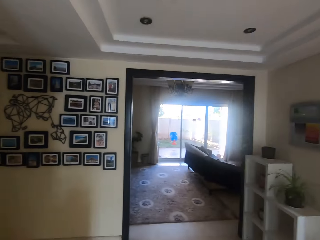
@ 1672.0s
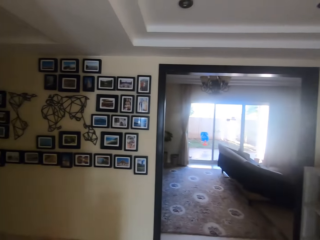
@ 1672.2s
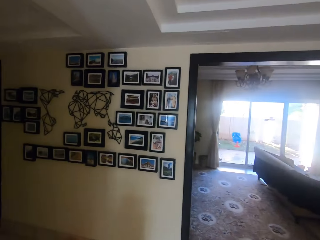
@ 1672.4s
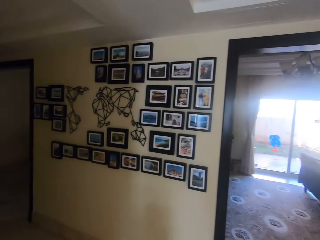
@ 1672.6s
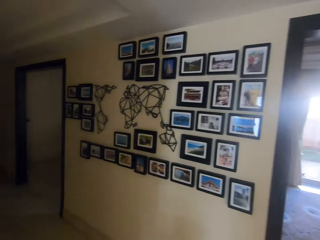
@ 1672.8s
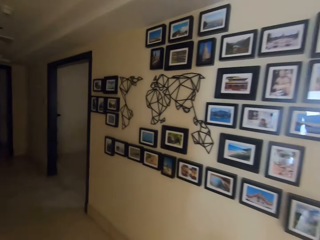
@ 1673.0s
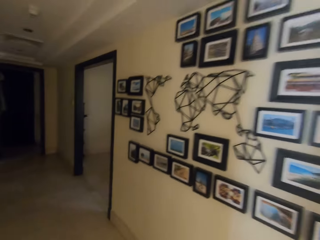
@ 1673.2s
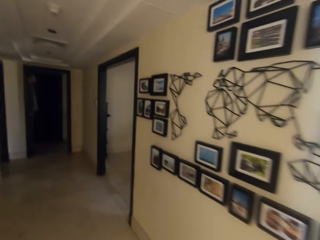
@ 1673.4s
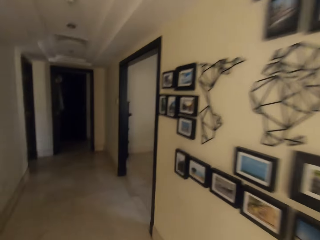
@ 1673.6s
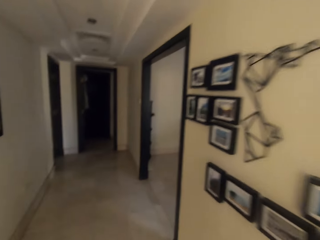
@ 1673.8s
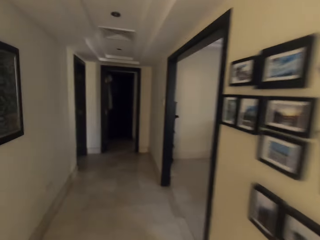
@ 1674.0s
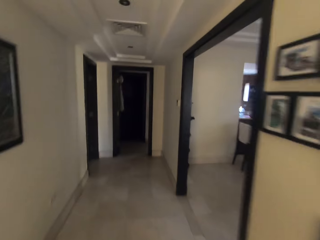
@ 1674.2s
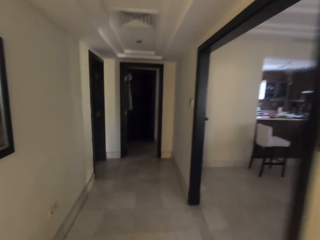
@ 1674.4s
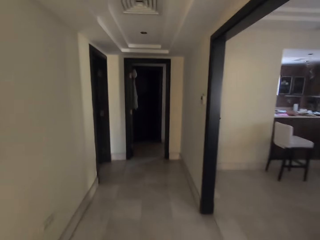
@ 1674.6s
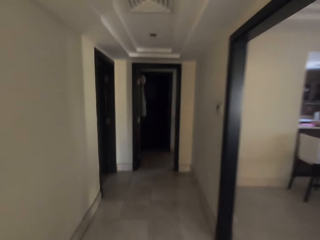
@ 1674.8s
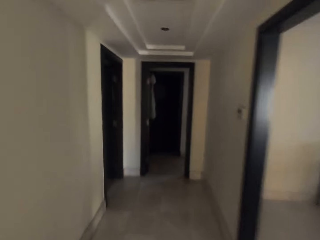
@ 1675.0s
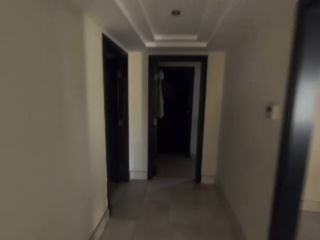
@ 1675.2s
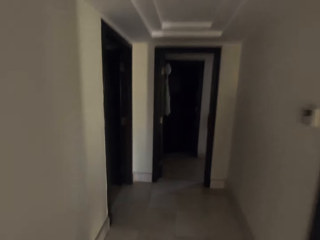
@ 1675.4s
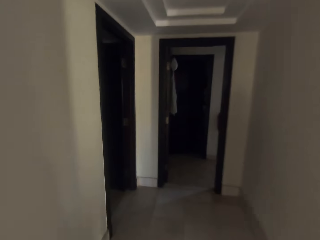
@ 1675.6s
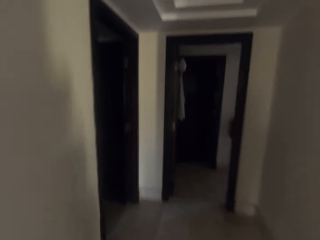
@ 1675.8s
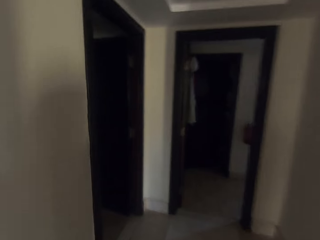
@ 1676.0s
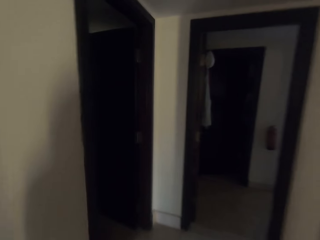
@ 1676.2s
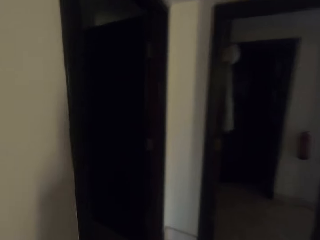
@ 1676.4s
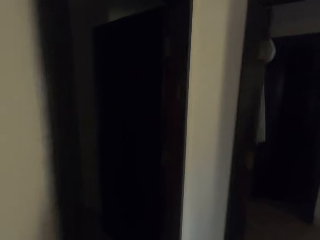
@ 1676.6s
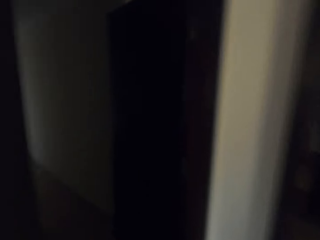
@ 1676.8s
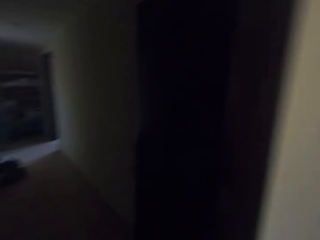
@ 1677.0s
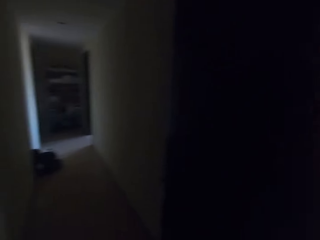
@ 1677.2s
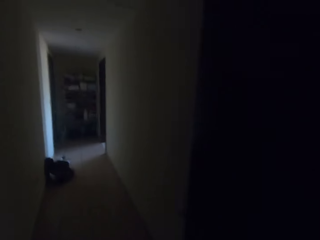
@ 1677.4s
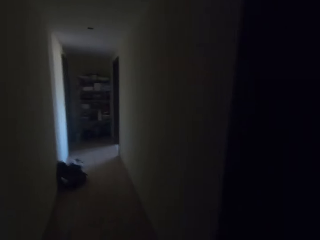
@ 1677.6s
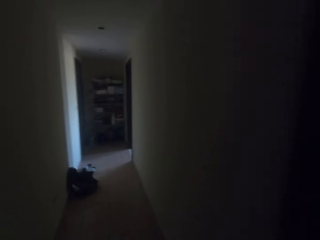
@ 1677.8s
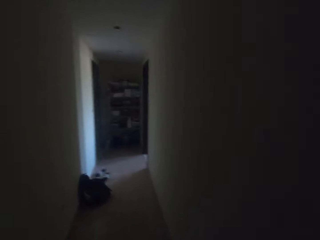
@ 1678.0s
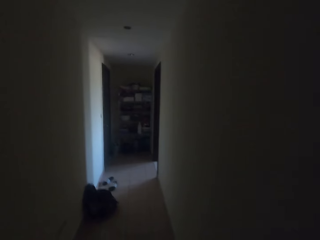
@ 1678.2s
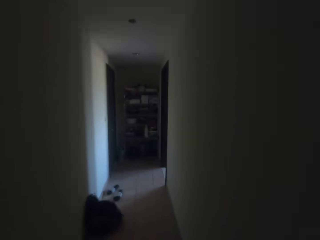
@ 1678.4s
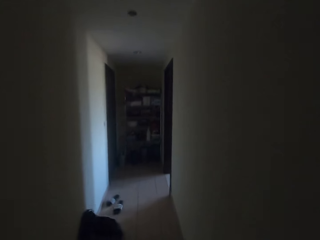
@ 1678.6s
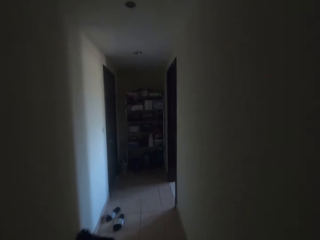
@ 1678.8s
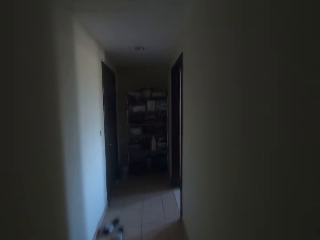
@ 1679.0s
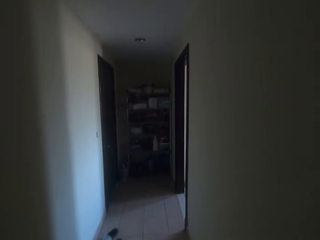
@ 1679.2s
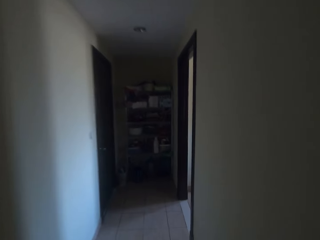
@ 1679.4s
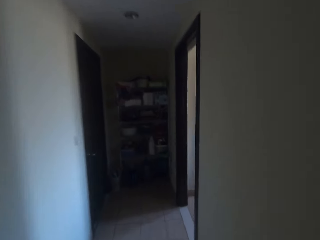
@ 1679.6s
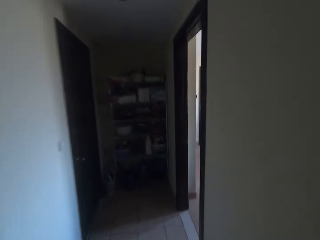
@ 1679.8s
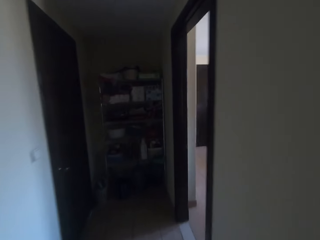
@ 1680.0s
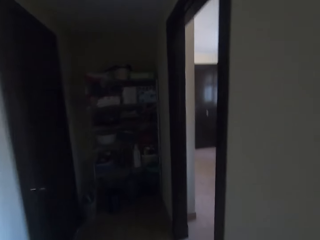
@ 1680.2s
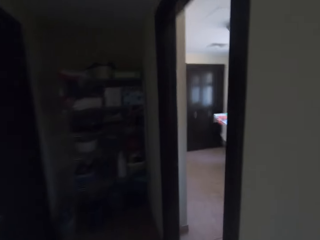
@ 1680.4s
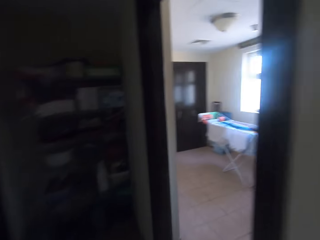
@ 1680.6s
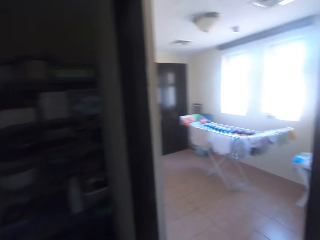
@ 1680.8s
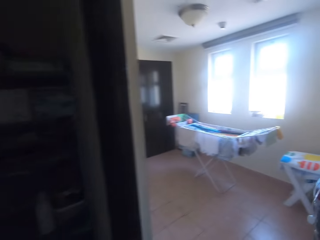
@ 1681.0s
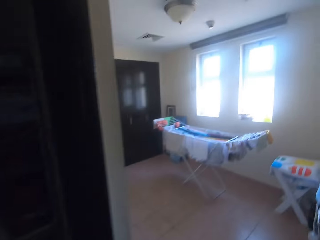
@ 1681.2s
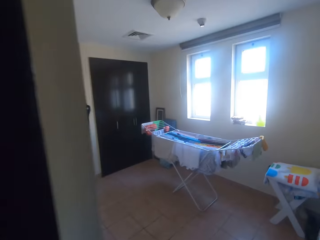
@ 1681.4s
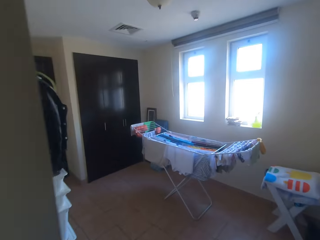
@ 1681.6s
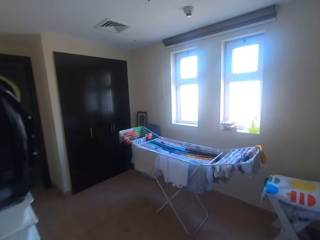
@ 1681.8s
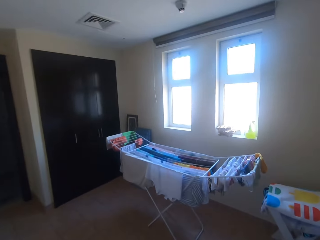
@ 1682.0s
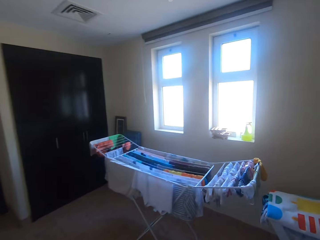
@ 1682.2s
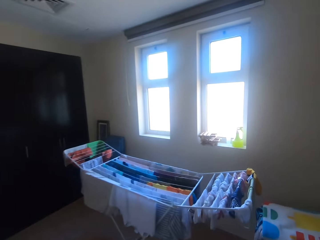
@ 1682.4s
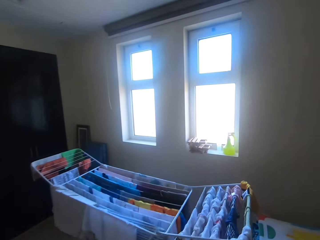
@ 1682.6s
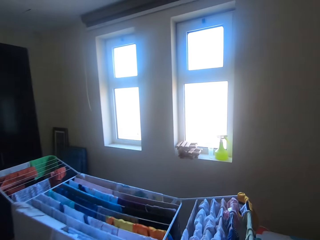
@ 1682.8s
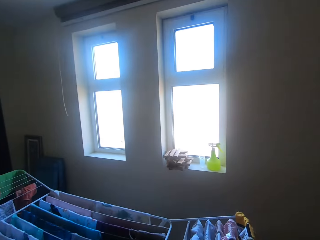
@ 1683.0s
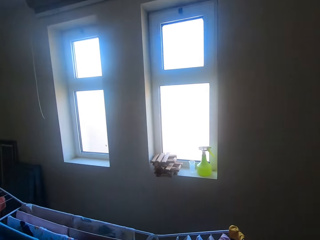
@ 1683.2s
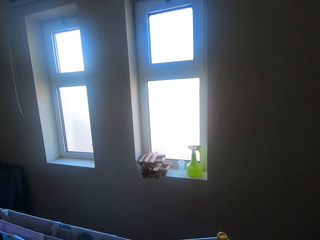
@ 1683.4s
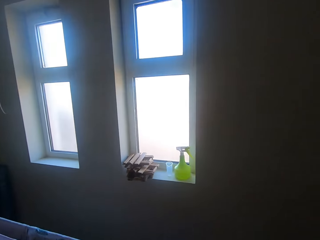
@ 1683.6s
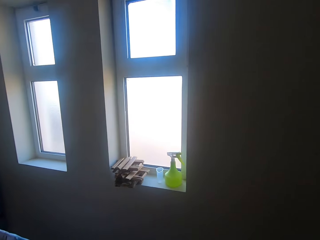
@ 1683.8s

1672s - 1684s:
The camera wearer enters into a room.

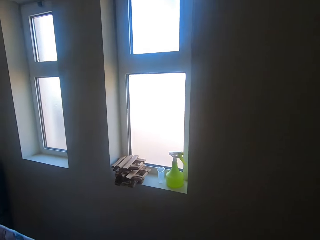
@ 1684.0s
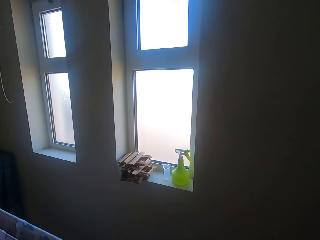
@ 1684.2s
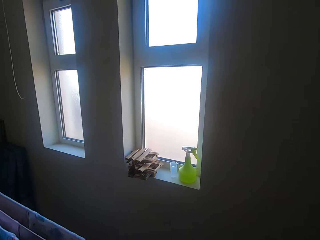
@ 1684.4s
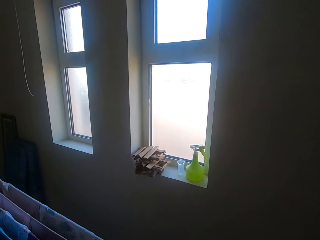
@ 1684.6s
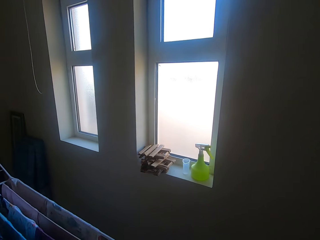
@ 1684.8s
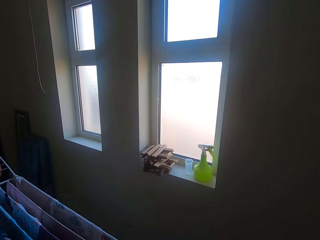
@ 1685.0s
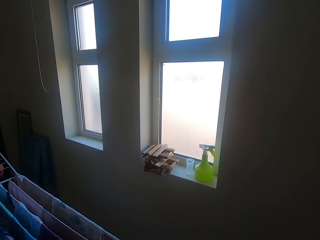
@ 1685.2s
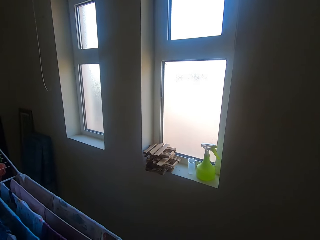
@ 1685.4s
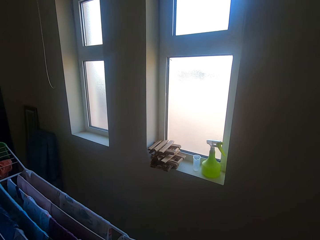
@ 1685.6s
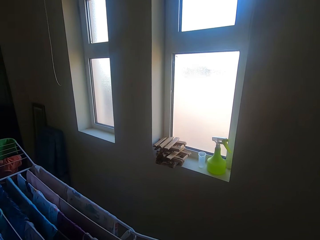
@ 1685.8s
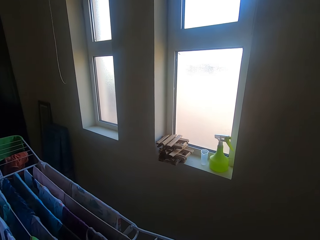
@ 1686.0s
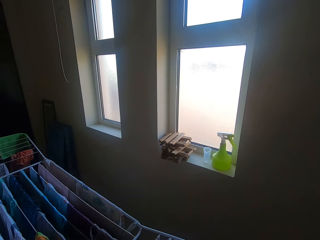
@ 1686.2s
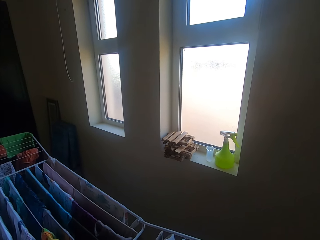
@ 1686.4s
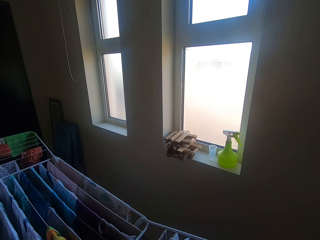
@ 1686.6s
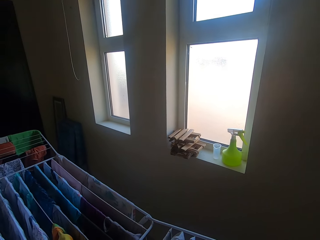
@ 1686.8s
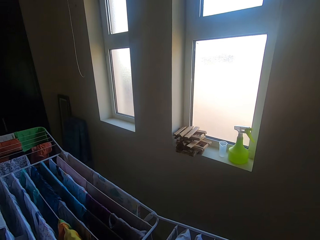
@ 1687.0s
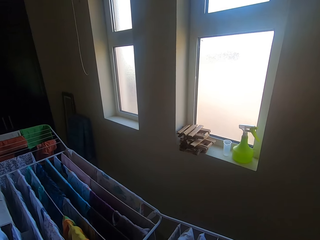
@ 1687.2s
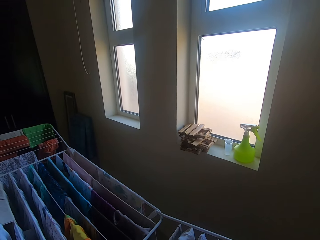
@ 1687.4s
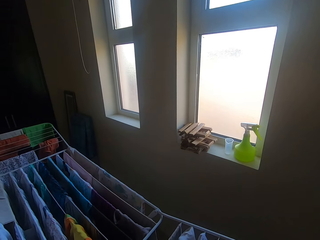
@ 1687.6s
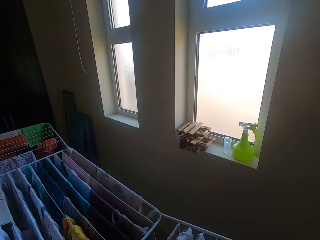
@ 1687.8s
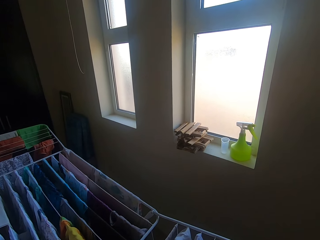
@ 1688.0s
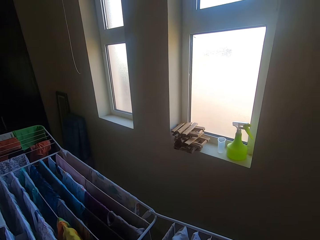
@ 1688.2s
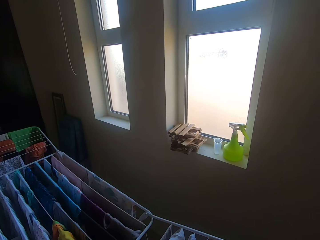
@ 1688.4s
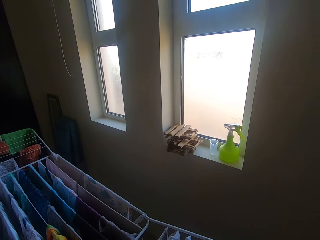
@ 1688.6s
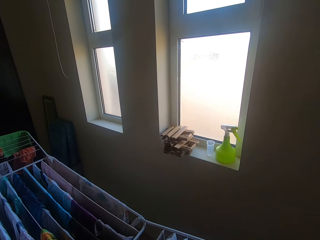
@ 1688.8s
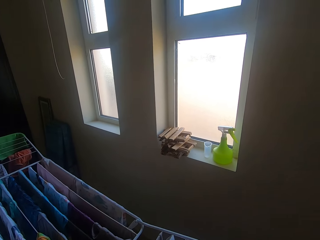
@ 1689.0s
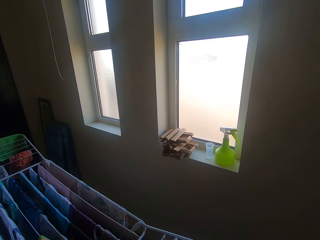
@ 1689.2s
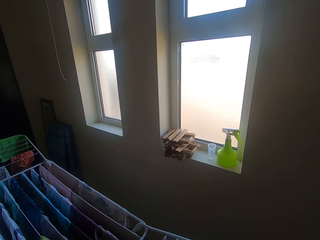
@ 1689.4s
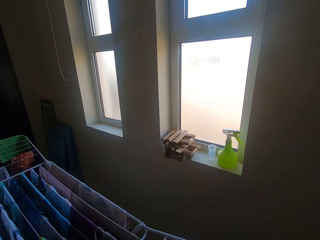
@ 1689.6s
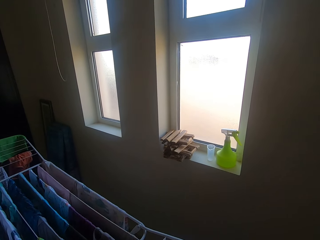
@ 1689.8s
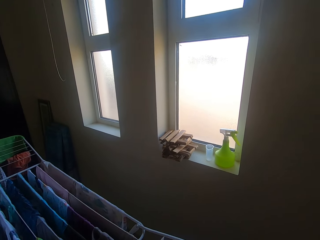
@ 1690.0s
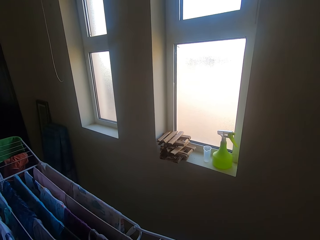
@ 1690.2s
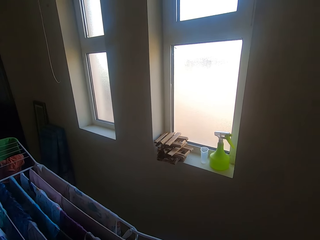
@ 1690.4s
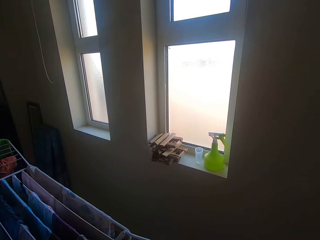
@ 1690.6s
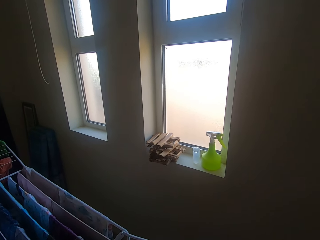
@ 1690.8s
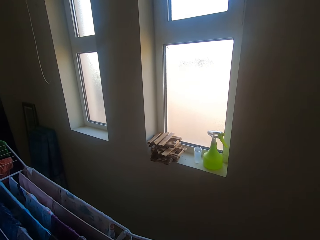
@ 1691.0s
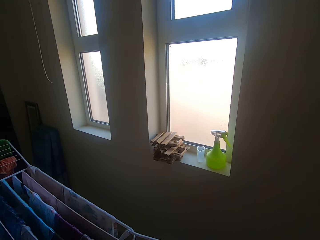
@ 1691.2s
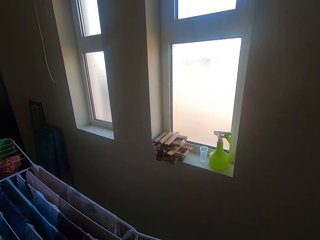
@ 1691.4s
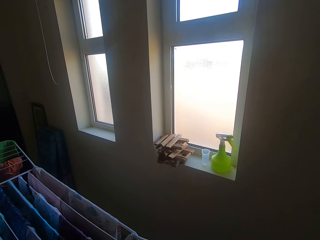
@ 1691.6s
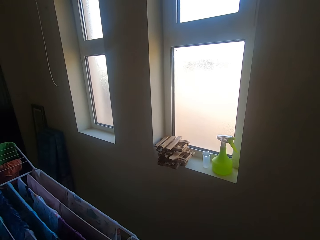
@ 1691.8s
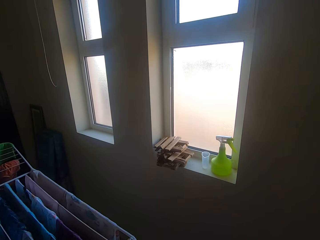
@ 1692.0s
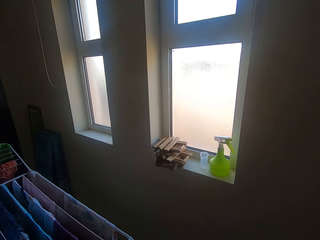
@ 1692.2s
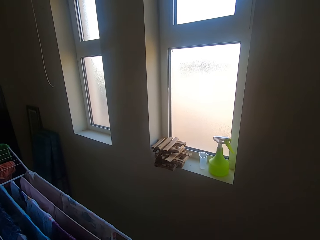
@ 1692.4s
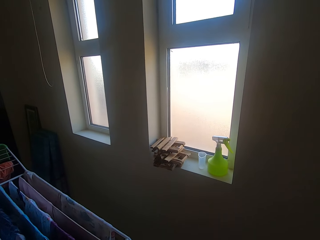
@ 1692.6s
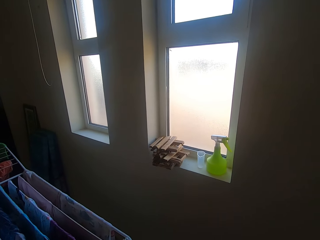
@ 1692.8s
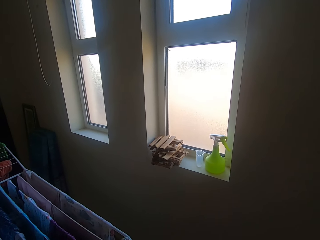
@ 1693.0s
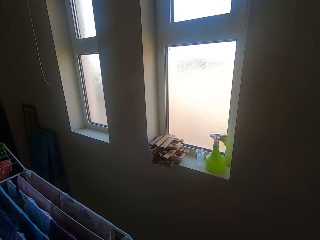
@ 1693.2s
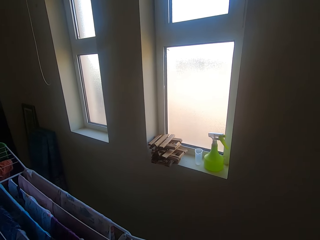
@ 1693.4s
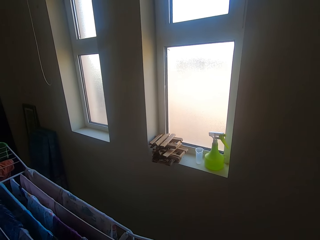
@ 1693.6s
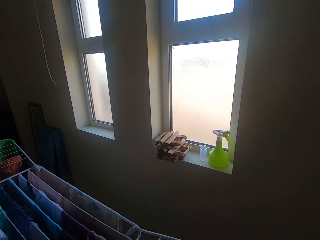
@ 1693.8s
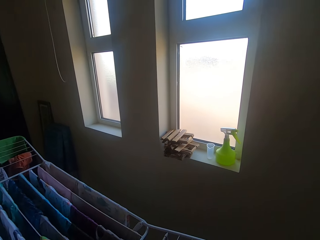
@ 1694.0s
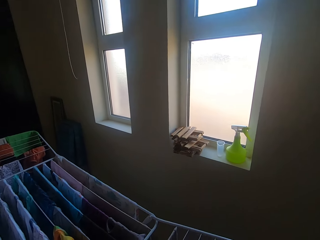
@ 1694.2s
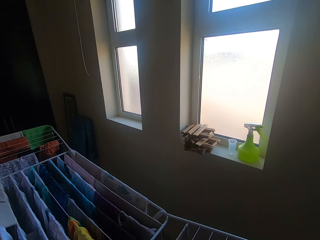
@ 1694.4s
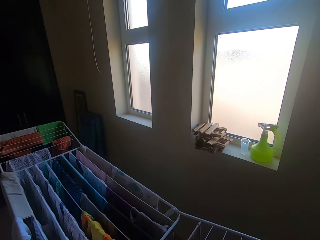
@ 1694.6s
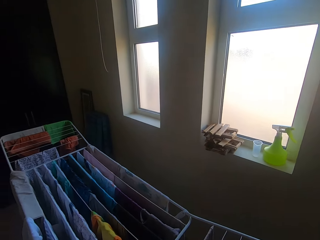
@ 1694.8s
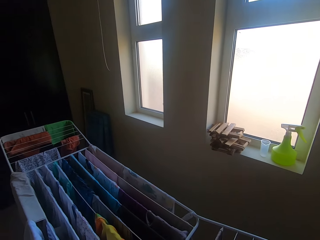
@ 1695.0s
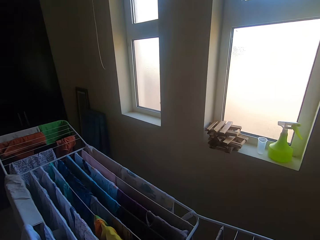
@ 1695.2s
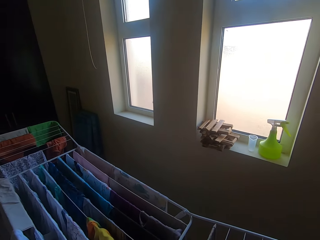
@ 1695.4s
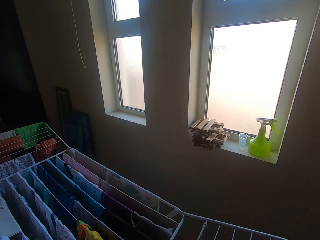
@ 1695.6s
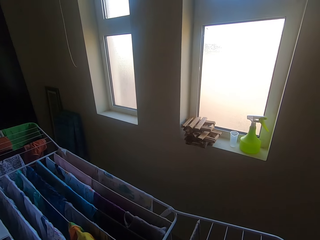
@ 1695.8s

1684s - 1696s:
The camera wearer looks at the clothes on the hanging line.
